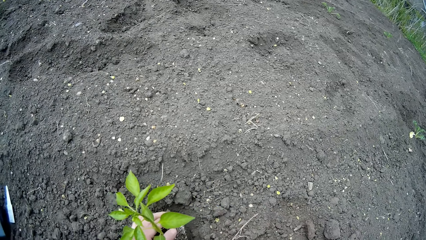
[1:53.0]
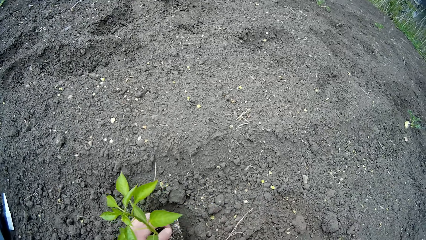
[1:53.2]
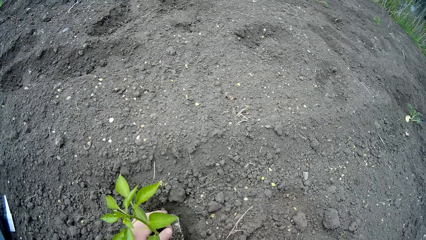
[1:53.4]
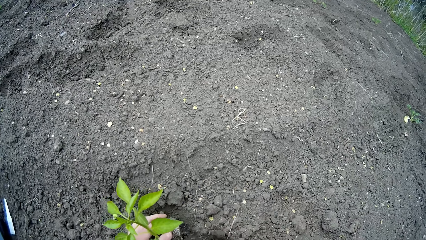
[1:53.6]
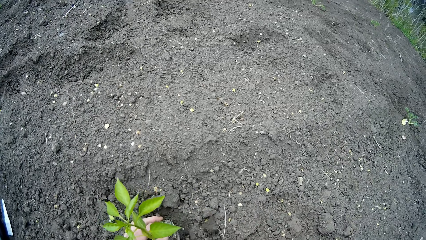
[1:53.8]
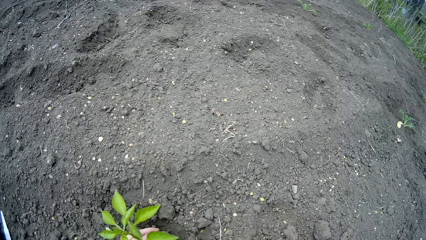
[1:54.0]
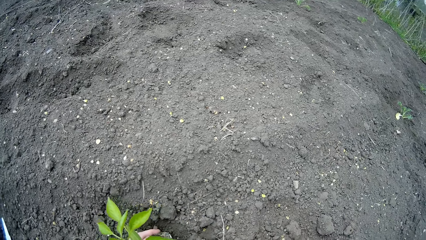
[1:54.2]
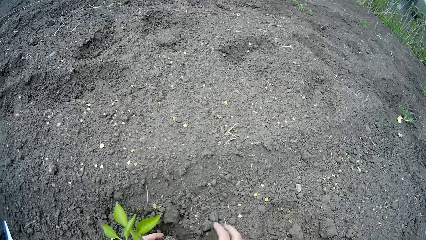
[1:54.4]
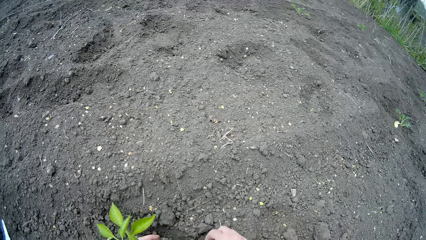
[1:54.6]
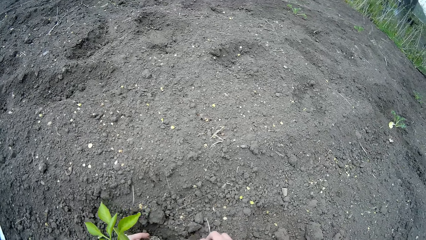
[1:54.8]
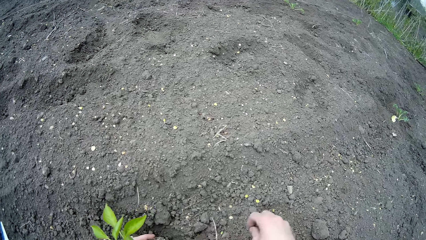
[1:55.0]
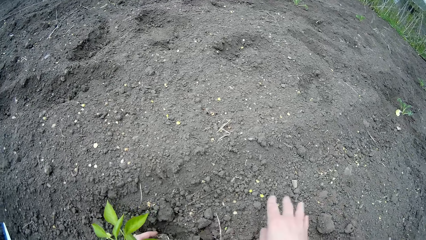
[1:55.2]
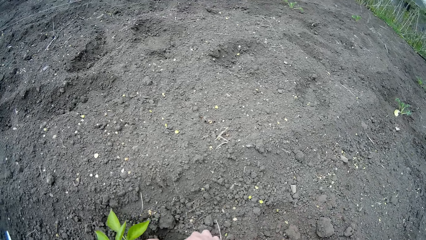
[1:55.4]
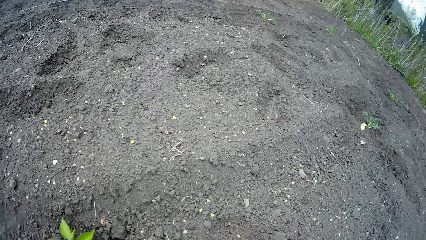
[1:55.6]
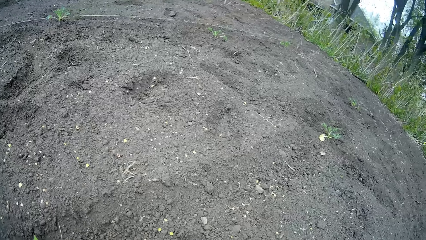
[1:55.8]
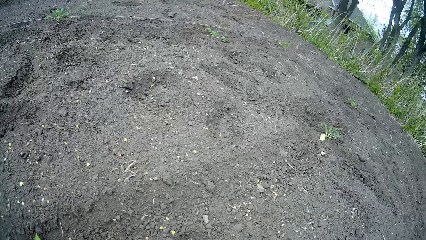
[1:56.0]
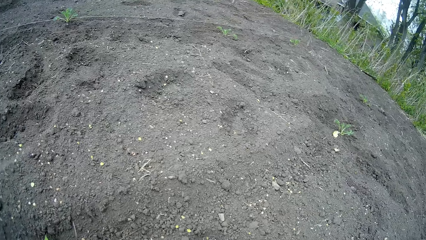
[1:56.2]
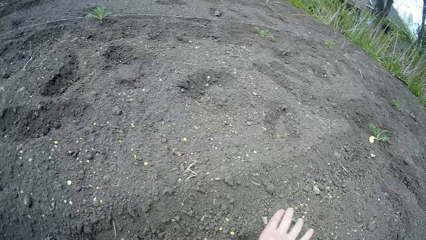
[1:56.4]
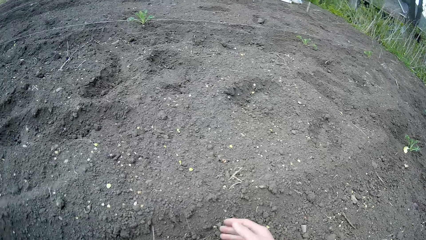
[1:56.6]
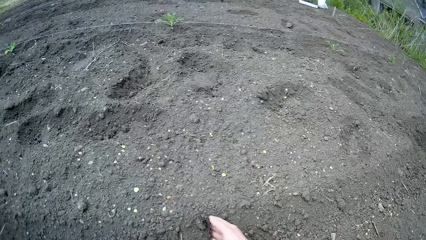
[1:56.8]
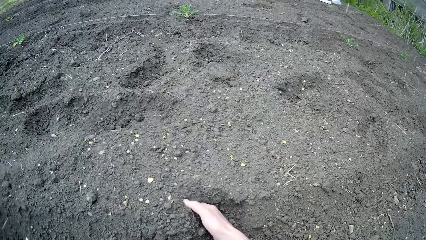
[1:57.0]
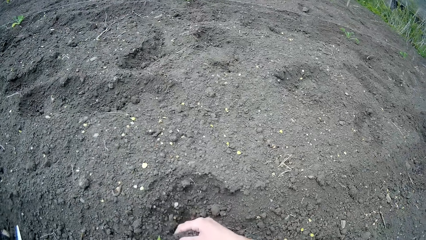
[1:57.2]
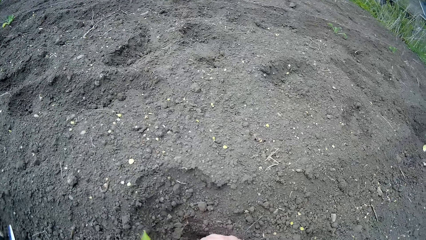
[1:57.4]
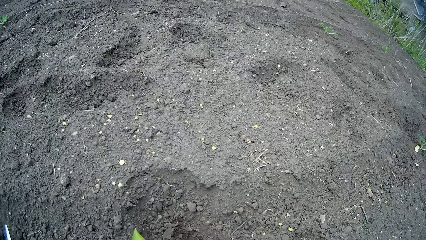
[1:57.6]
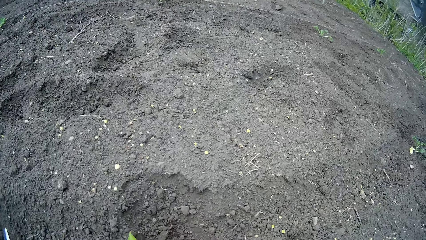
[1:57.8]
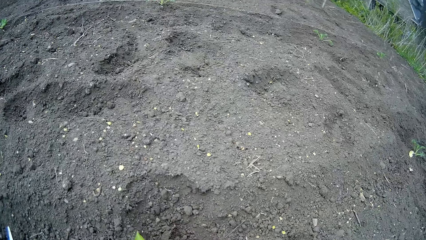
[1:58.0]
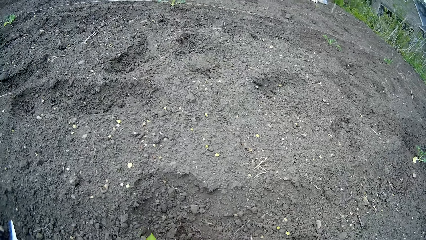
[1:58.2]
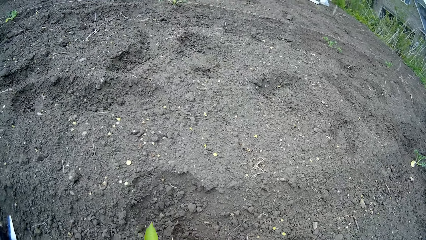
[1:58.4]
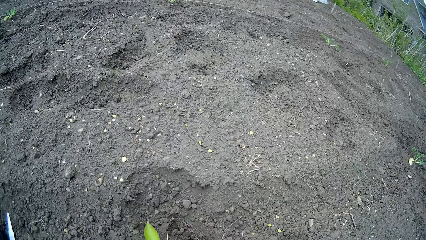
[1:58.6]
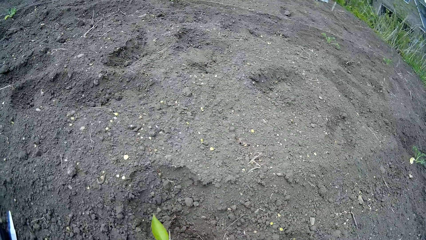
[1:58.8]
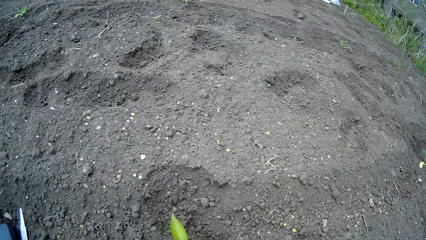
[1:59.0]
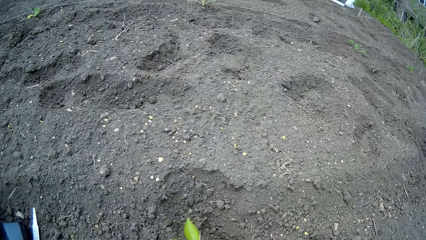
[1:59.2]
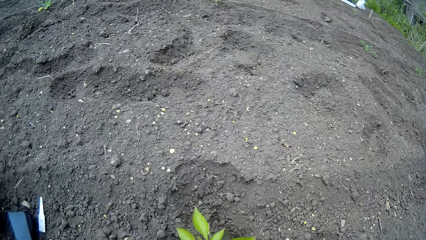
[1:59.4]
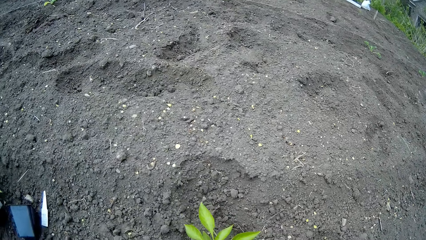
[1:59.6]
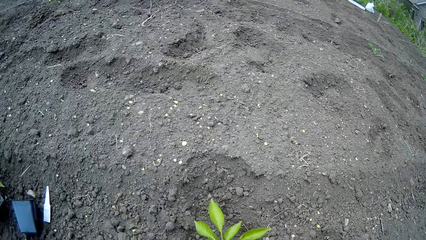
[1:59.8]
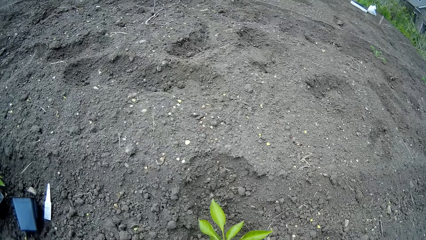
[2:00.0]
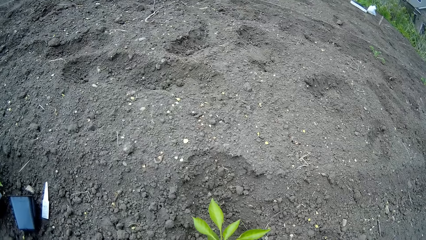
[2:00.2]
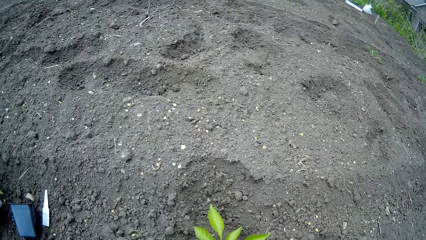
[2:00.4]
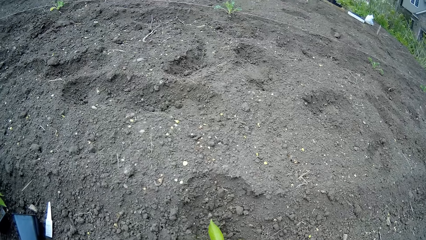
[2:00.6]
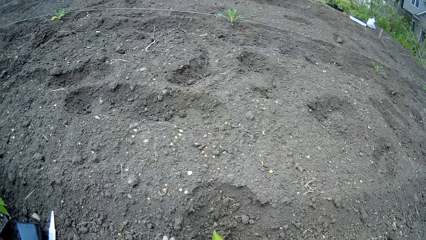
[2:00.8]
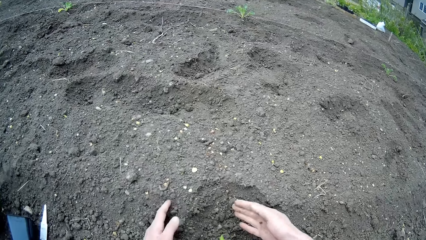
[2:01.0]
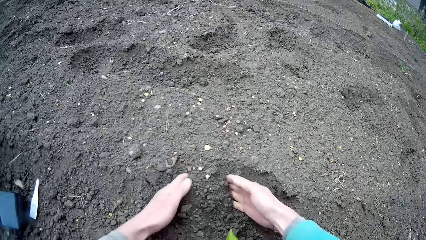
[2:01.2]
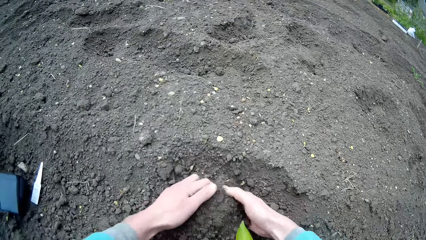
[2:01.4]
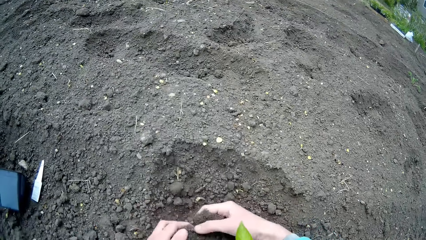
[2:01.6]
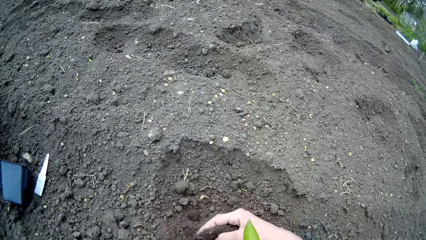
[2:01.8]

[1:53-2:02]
The camera wearer throws a stone aside with his right hand. He throws dirt aside with his right hand. He plants with both hands.

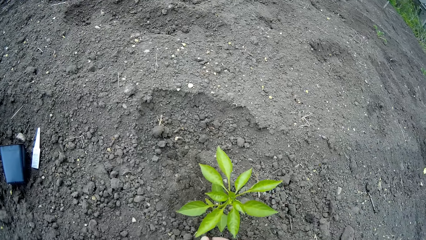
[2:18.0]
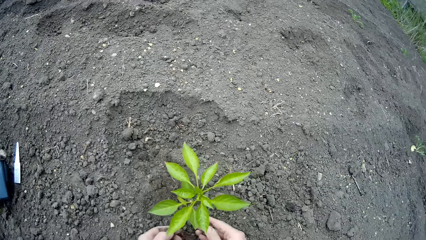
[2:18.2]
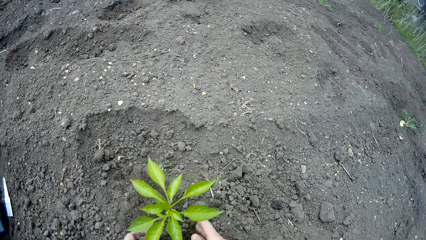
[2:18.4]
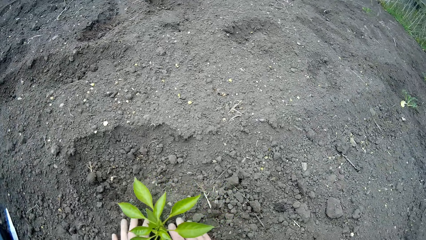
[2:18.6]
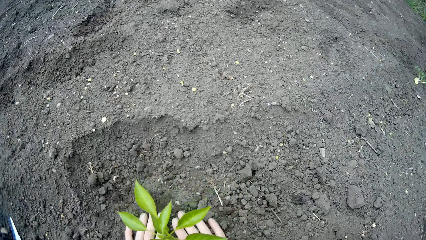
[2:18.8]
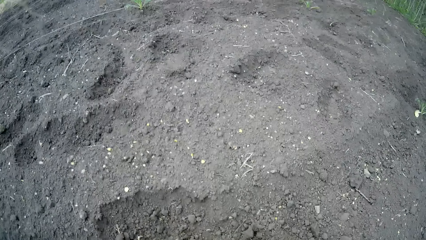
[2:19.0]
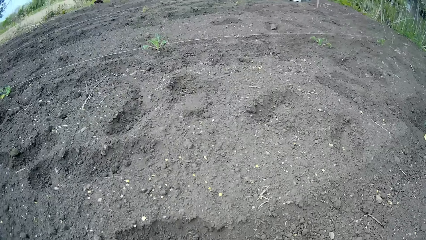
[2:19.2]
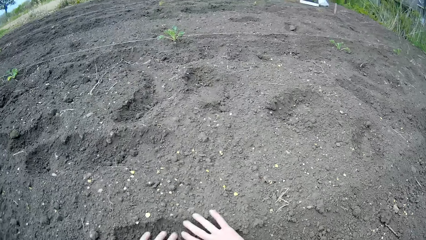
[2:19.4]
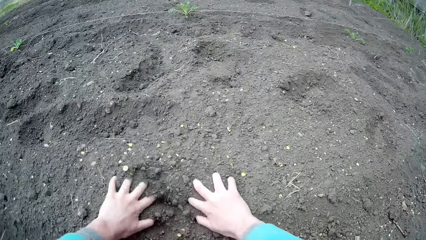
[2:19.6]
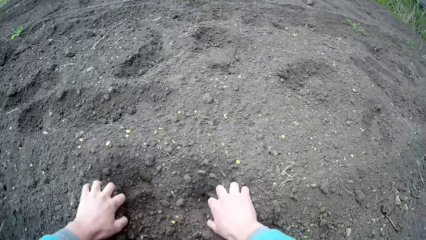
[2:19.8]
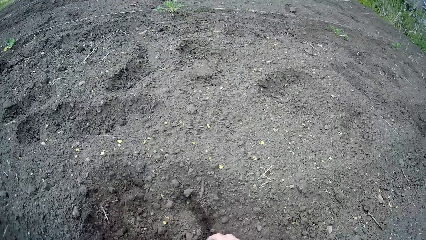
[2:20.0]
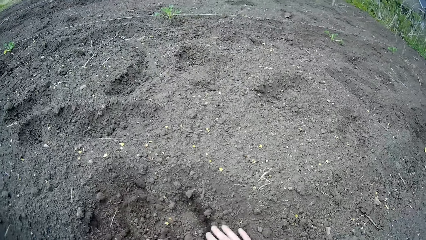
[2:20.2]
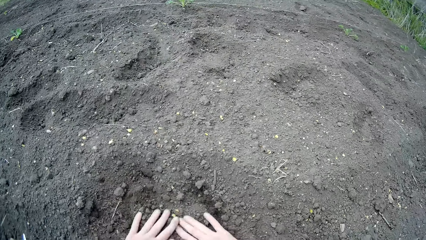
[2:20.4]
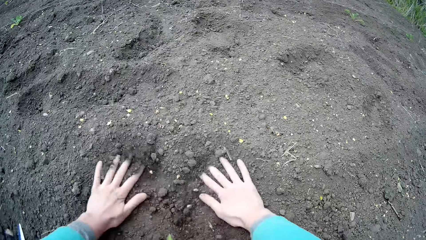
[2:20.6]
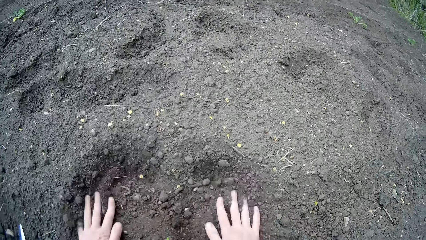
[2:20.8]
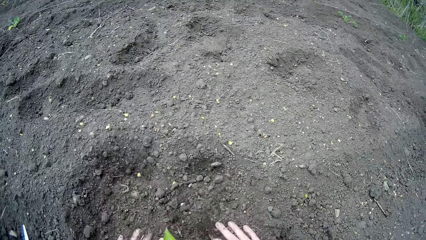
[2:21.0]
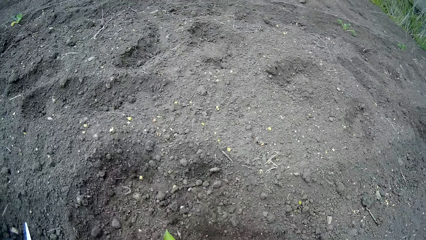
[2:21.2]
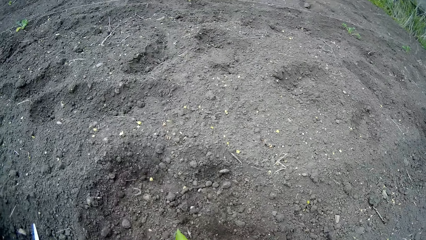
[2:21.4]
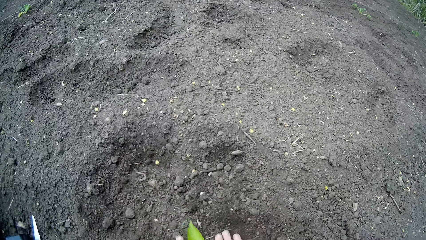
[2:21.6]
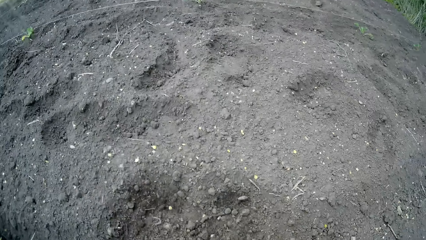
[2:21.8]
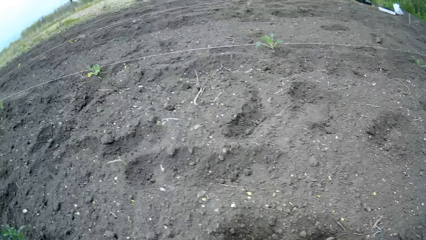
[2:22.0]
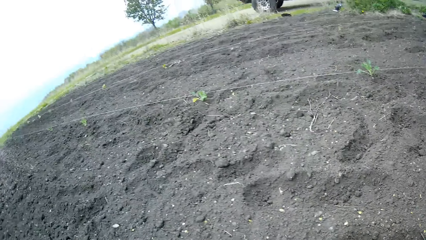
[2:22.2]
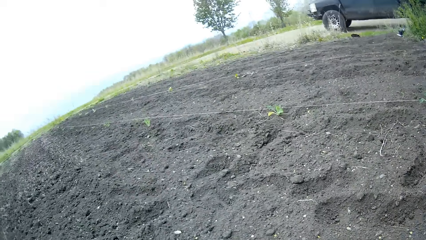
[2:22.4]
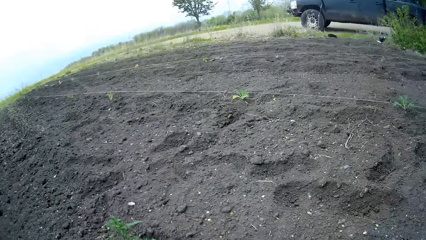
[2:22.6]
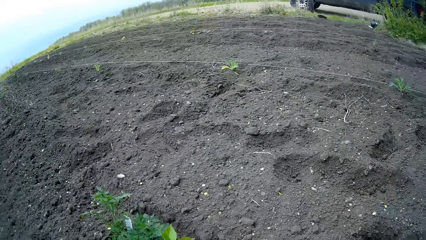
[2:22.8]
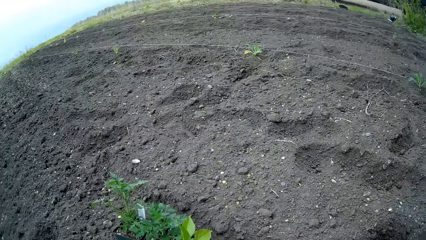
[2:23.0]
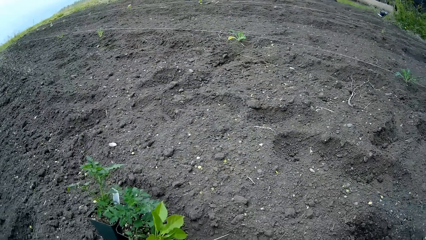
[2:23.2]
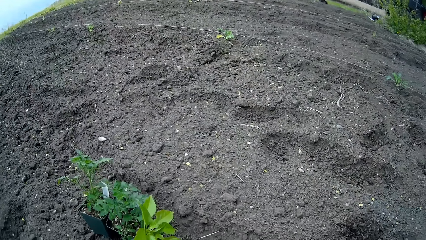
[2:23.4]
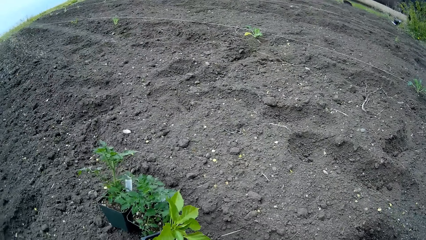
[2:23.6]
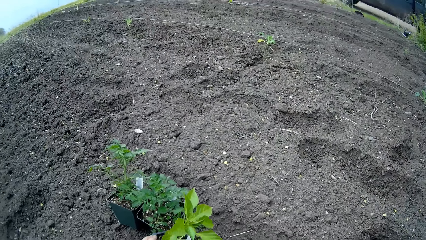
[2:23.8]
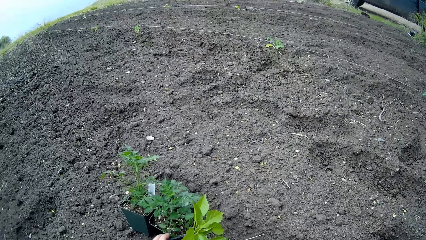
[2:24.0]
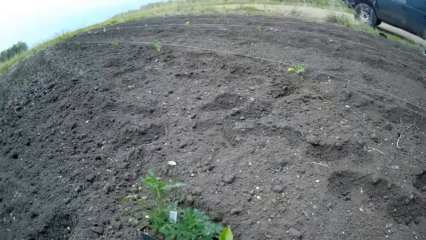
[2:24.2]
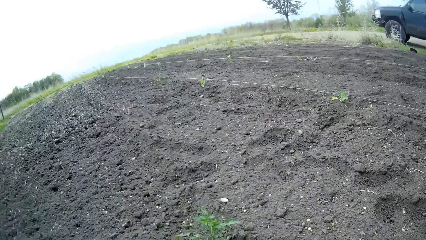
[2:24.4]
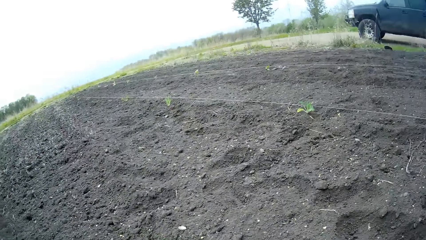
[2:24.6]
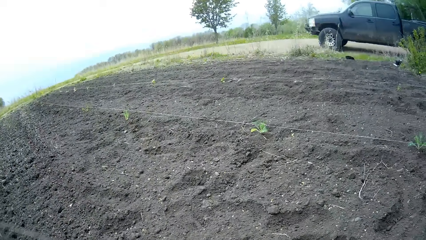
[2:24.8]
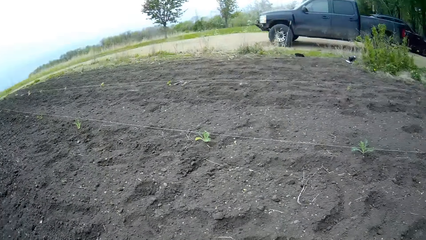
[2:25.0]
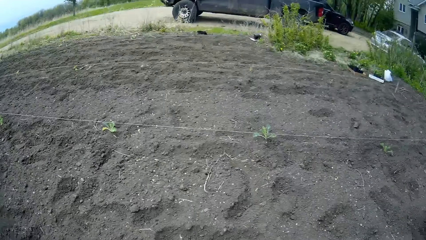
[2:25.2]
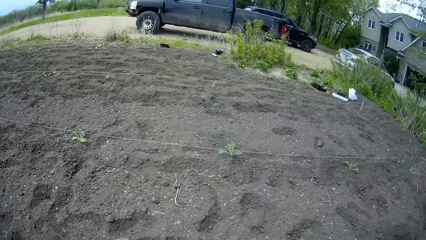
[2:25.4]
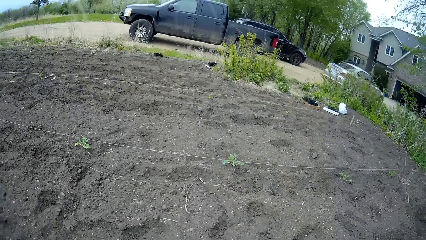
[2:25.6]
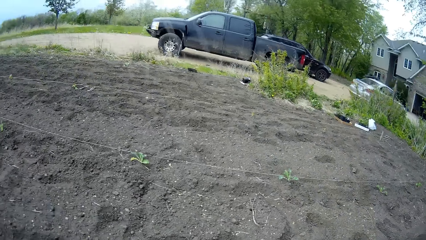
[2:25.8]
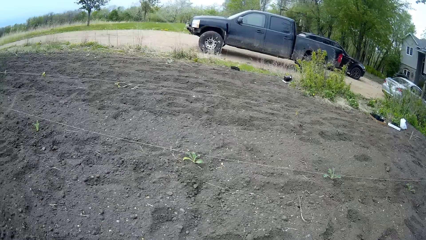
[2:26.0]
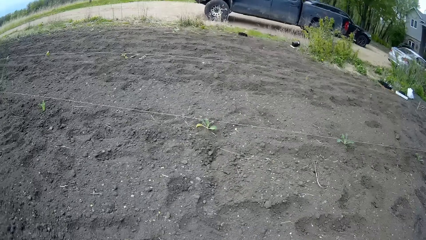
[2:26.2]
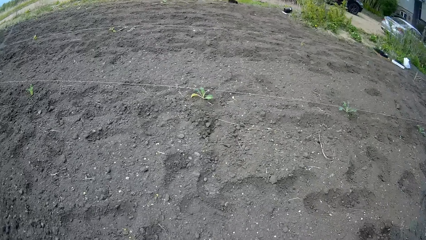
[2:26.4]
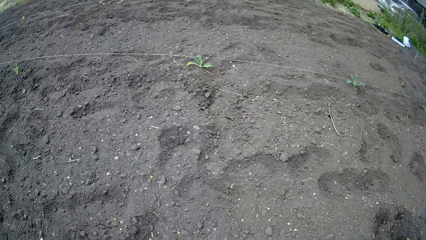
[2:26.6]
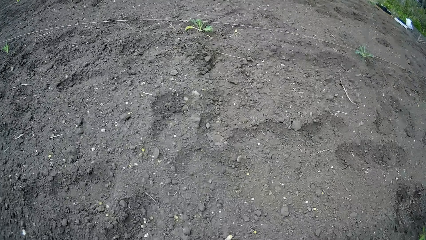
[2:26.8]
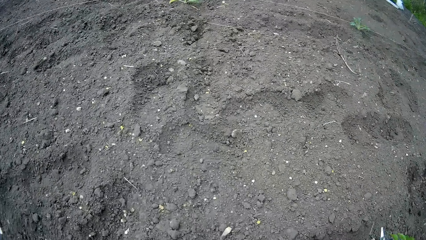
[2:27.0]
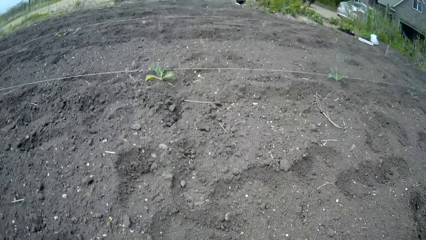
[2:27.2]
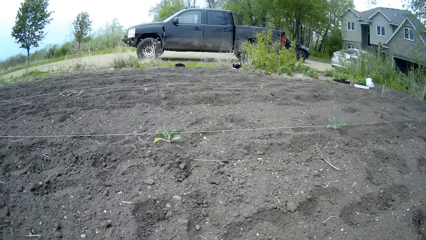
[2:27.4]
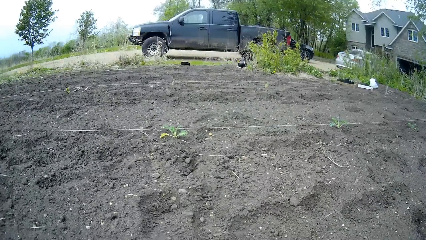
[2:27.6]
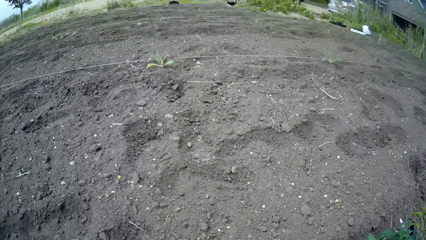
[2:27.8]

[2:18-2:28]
The camera wearer shuffles sand with both hands. He picks up the seedling and moves on the garden.
